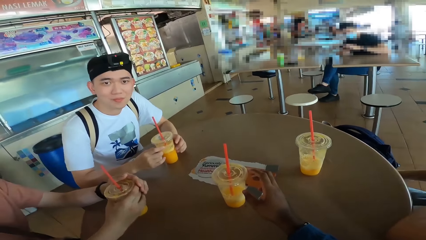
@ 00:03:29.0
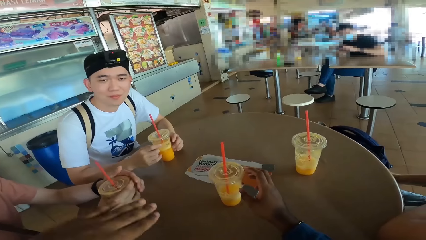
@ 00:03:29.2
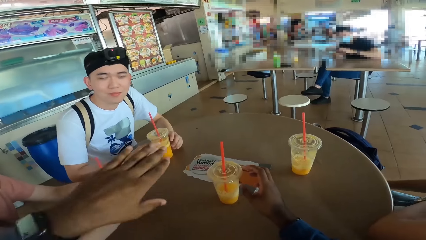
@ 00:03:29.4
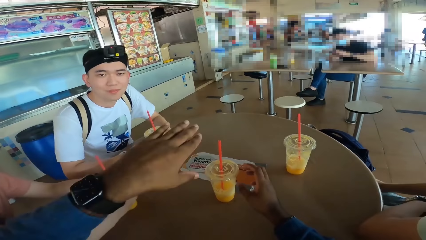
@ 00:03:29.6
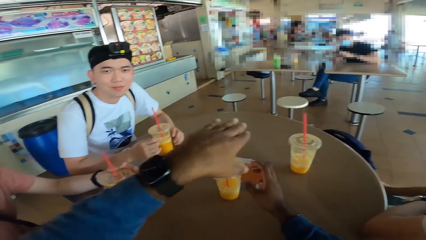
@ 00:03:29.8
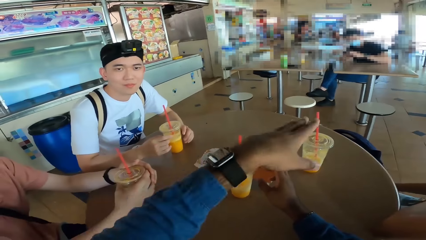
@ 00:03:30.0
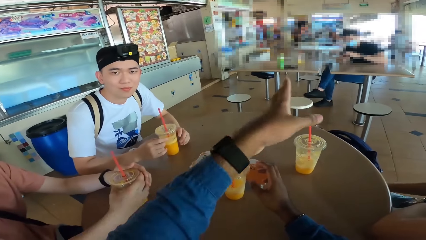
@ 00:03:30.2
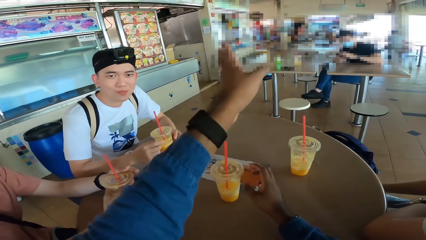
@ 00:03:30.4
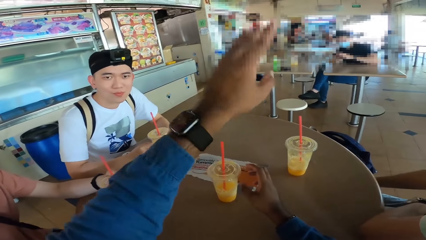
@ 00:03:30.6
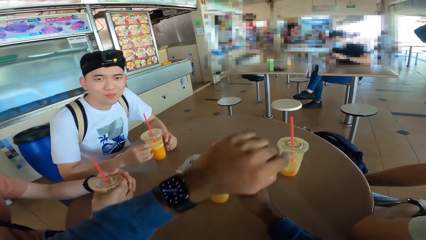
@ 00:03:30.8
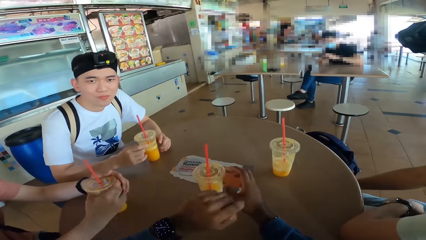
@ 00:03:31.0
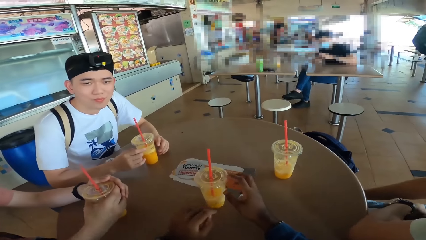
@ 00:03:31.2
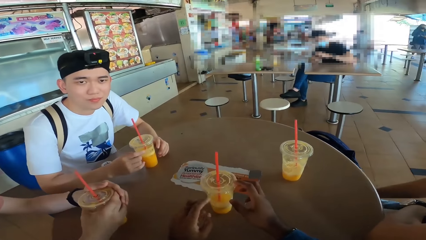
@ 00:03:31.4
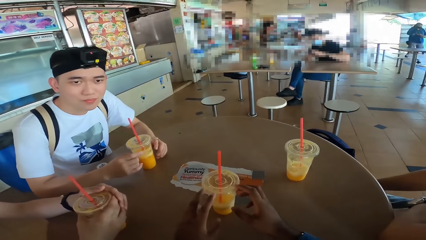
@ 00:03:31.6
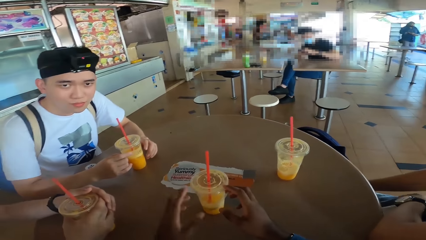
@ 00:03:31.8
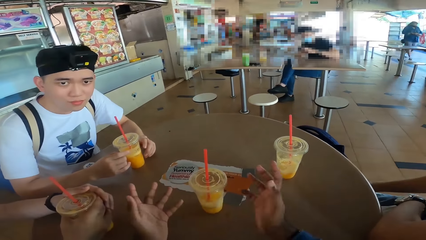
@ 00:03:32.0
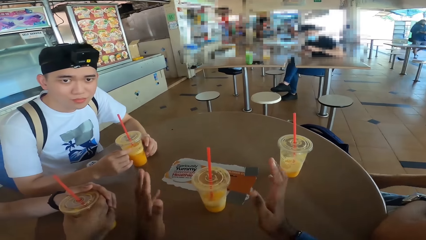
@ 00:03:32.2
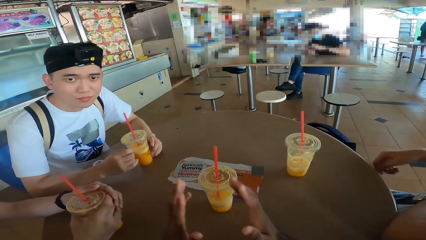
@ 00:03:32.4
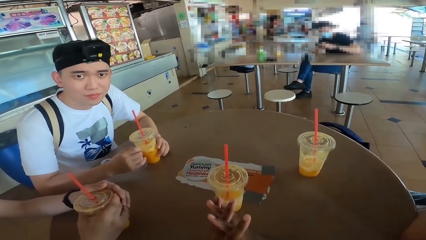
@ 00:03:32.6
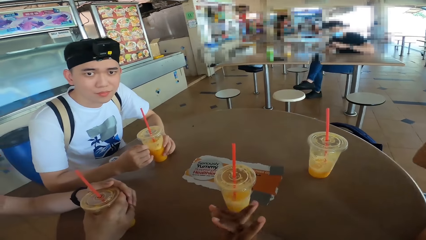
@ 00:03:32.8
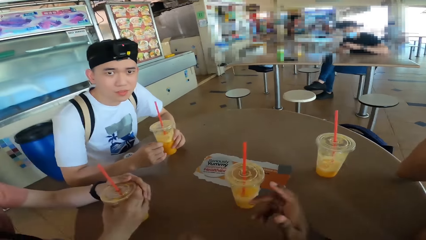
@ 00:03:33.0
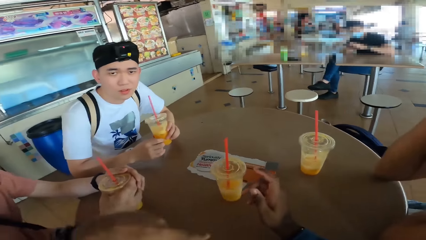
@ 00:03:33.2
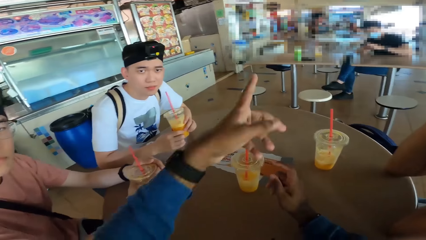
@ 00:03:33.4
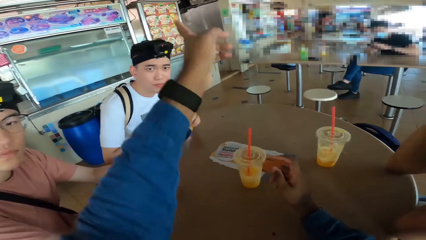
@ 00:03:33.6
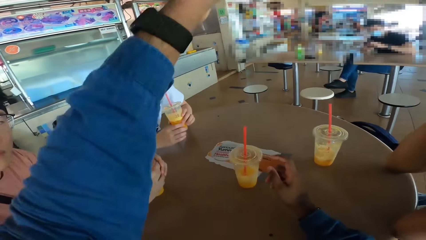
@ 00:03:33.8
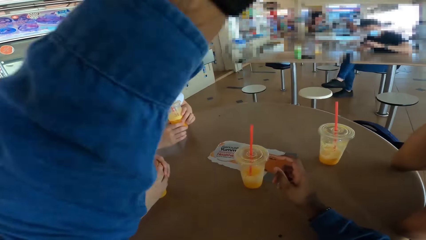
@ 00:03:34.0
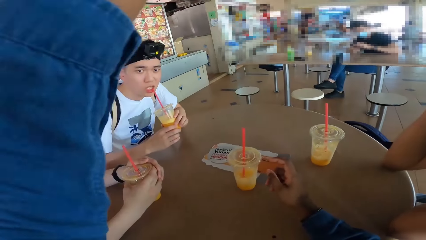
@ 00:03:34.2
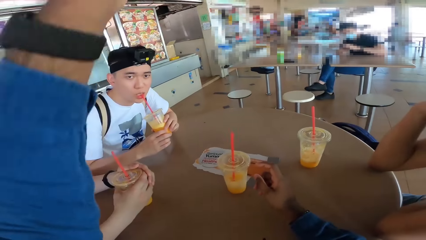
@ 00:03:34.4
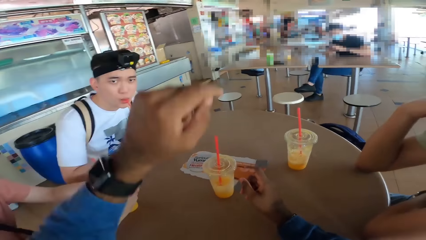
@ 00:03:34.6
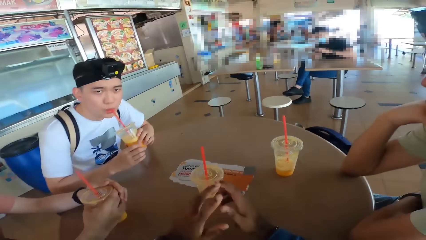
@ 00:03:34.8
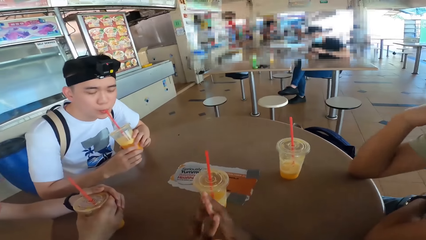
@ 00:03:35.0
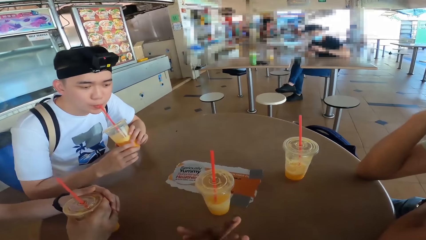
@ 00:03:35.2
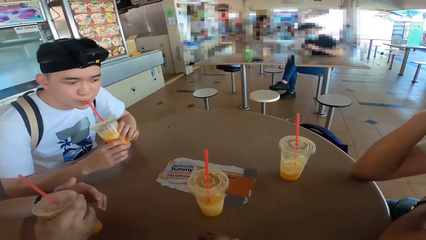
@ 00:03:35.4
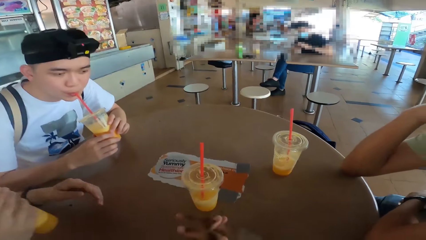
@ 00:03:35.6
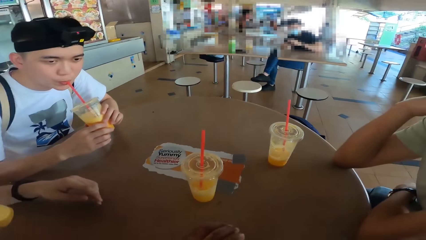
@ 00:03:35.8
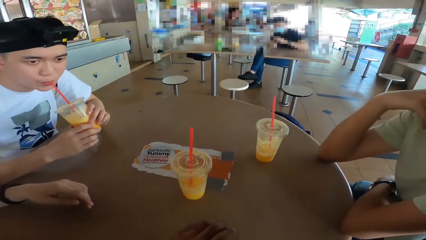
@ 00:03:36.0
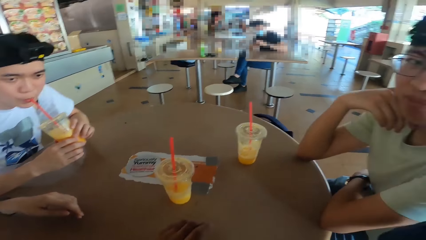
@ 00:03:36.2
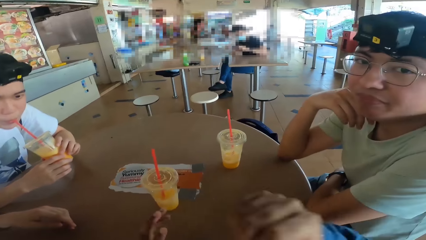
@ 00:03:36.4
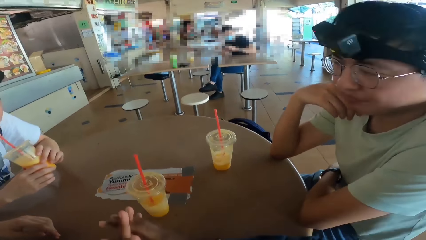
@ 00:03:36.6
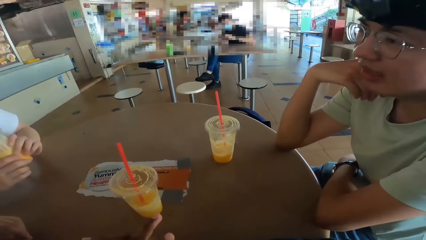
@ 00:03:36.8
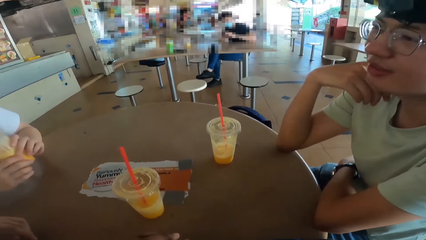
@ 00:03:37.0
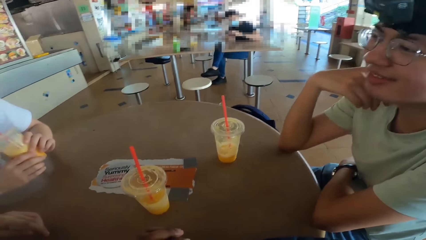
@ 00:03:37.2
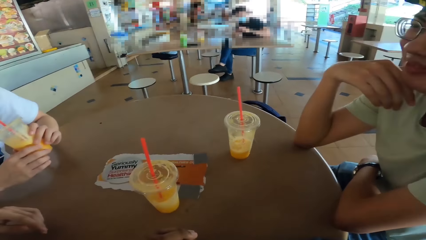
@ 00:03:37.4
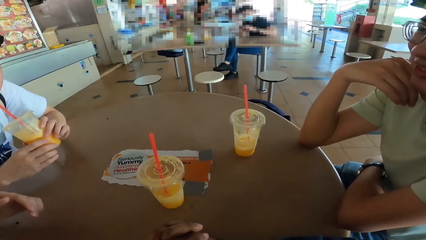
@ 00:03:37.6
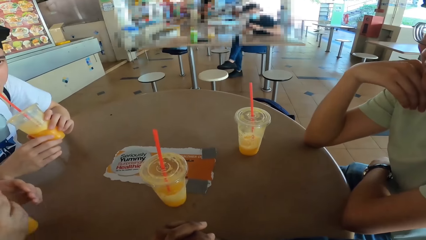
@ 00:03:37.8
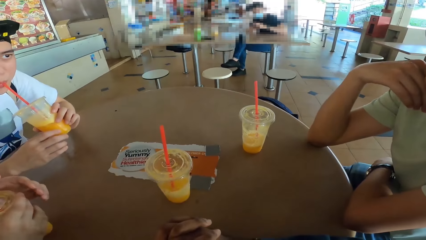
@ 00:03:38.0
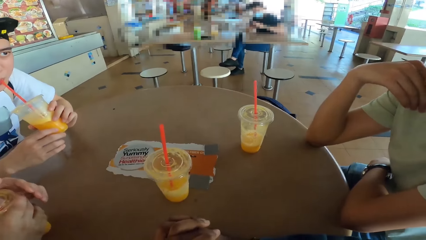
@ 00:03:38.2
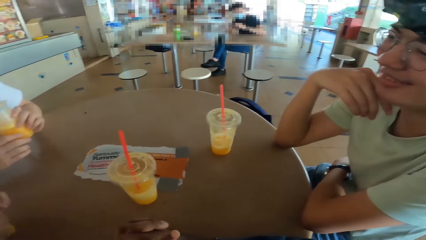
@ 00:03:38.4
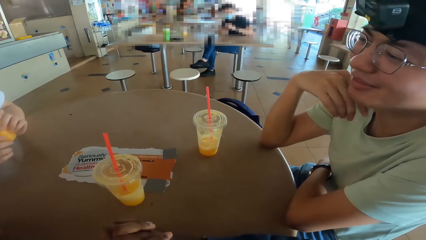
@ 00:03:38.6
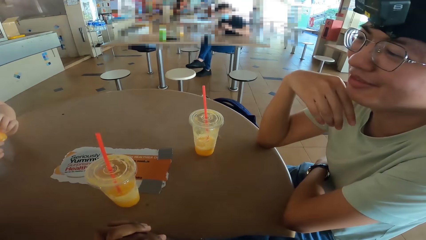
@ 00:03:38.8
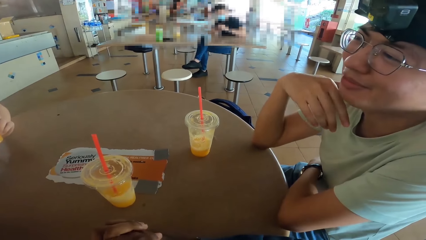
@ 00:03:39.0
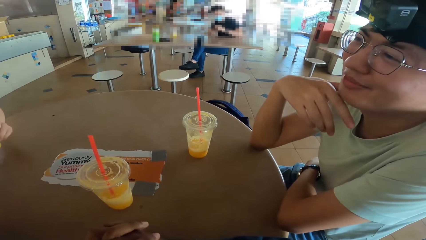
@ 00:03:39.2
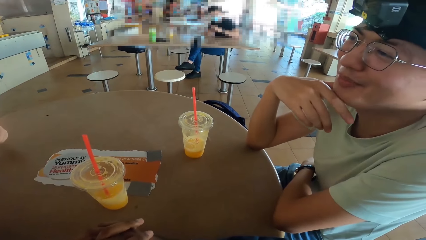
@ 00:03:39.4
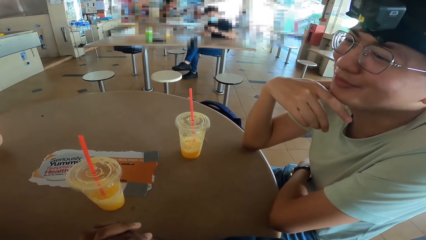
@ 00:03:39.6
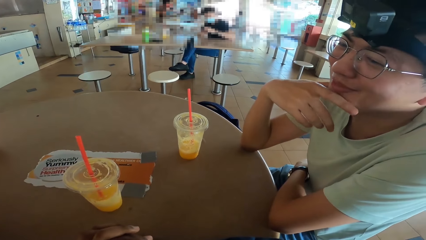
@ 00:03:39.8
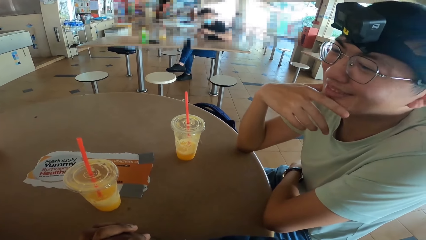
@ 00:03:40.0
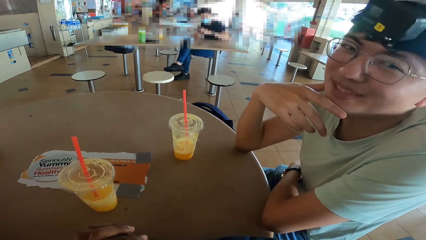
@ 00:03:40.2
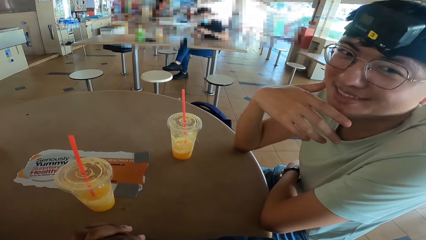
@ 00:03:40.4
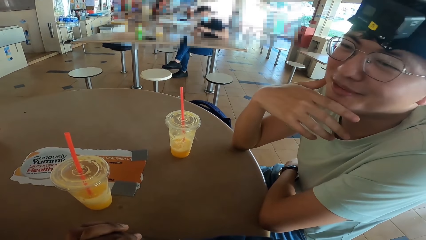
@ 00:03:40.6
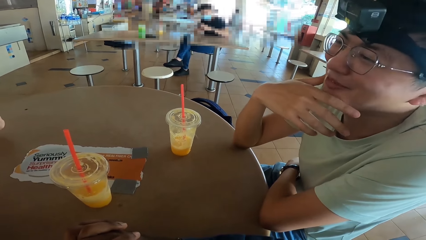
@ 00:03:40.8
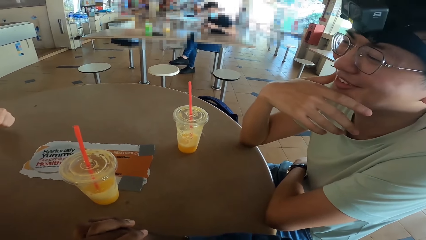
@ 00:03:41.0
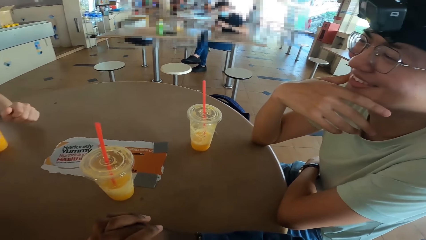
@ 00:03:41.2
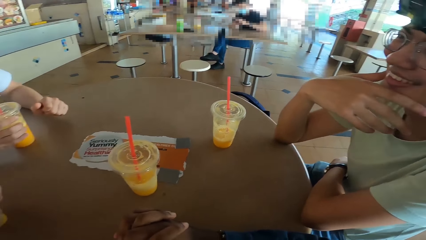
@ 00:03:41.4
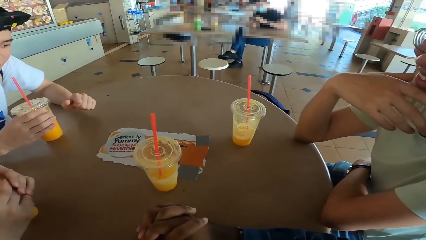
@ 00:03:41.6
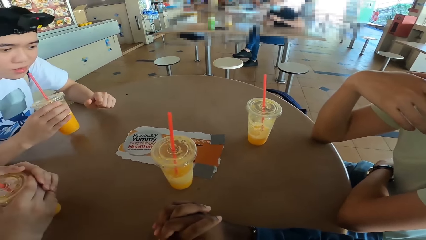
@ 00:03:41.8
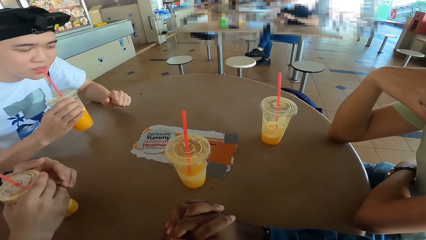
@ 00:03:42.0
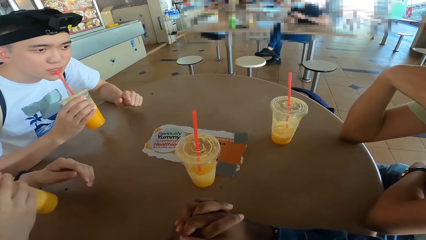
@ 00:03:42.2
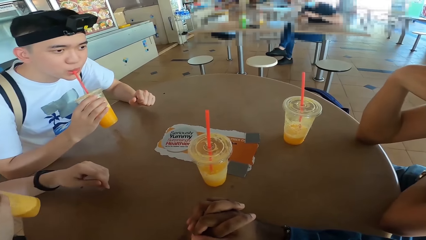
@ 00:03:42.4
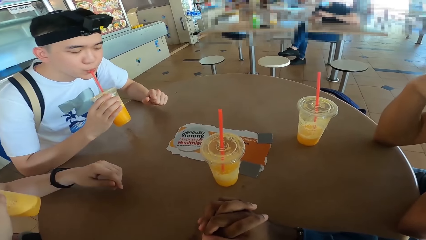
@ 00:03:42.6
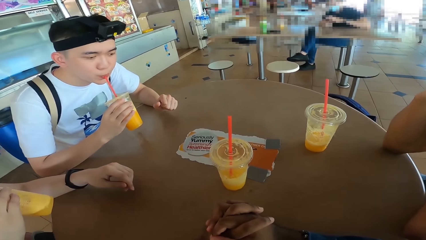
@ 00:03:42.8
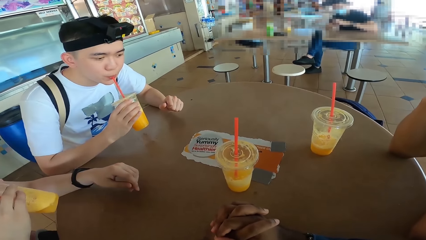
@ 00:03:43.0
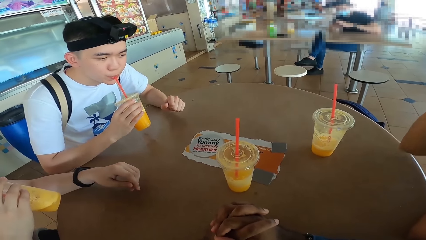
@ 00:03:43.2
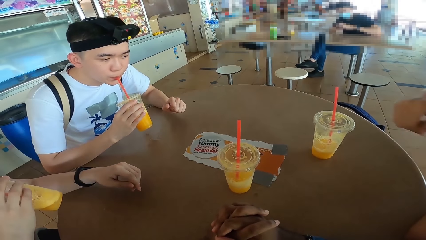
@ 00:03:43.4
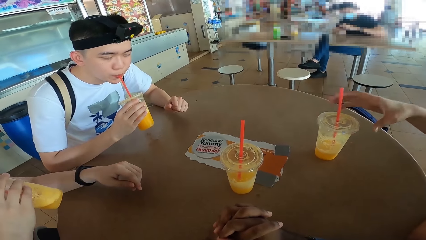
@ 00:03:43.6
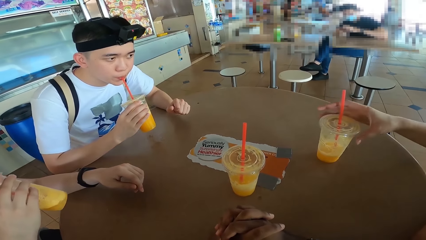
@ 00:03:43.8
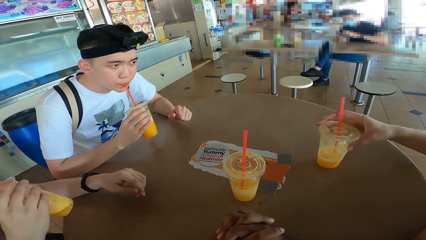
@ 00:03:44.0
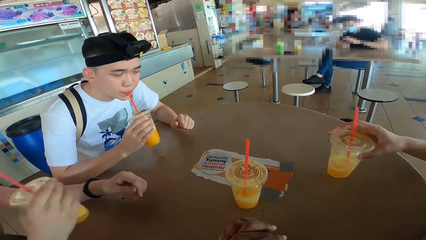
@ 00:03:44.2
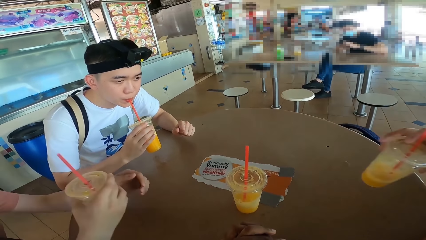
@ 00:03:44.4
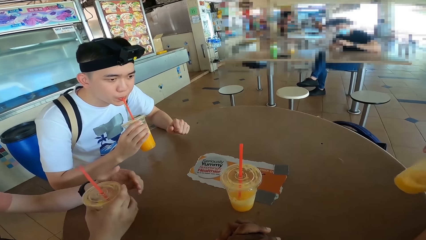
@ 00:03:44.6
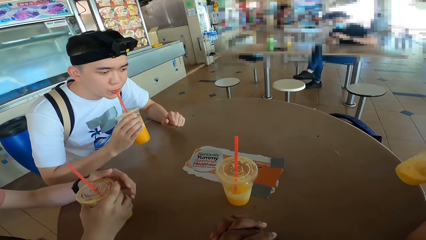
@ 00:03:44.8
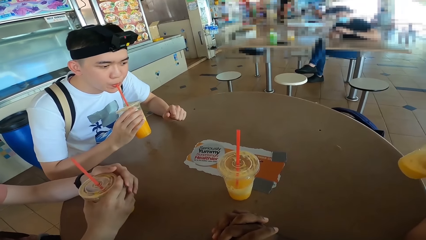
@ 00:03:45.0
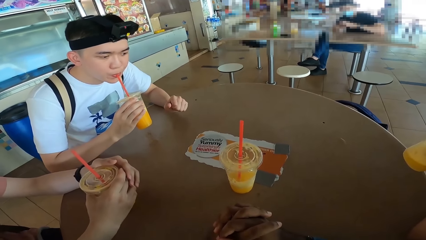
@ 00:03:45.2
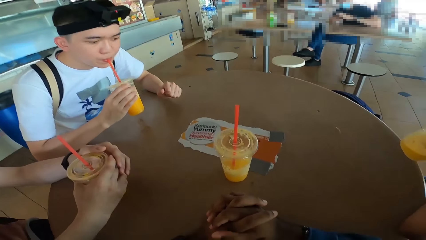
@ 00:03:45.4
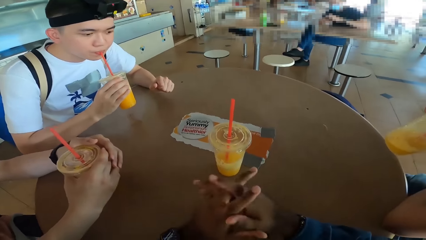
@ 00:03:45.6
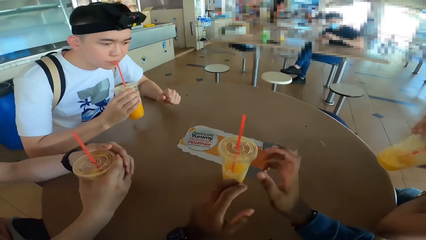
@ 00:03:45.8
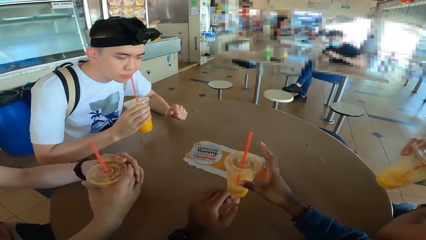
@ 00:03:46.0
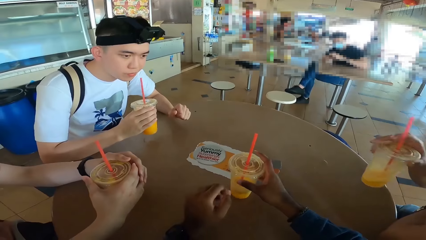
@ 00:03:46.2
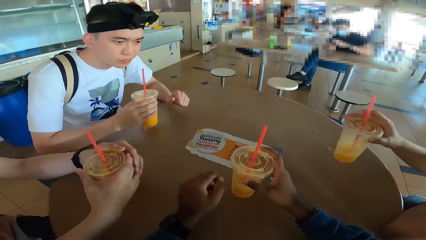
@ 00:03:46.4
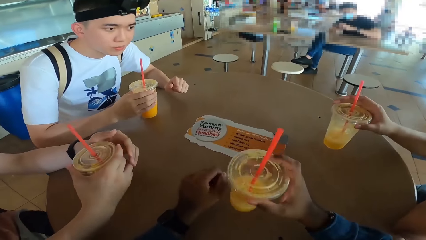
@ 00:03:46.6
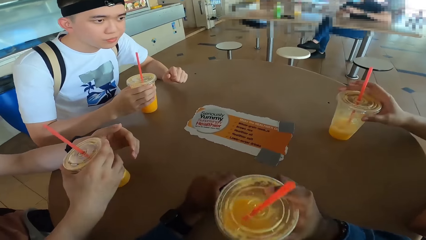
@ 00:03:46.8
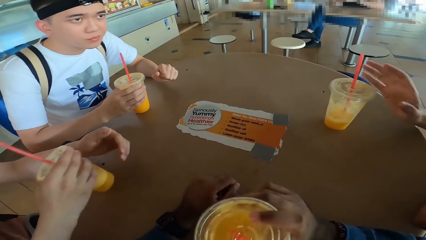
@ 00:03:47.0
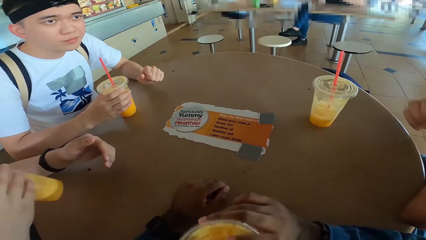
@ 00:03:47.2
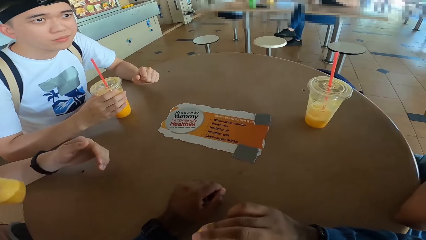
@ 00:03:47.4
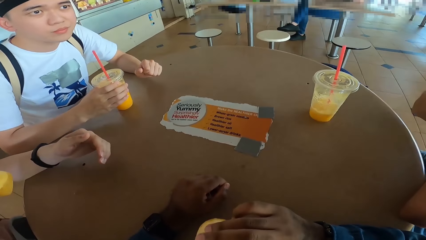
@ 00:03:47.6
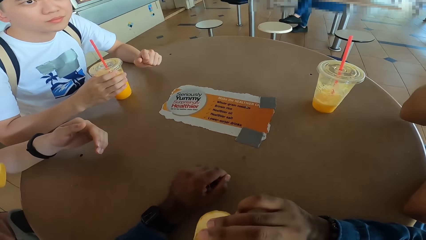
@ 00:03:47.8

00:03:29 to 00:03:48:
The camera wearer converses with a man. The man sips juice. Another man sips juice. The second man places a juice can on the table. A third man responds to the camera wearer. The first man sips juice. The second man sips juice. The third man picks up a glass of juice. The second man places the juice can on the table. The third man sips juice. The second man places the juice can on the table. The camera wearer picks up a glass of juice and drinks a juice. The third man converses with the camera wearer.
